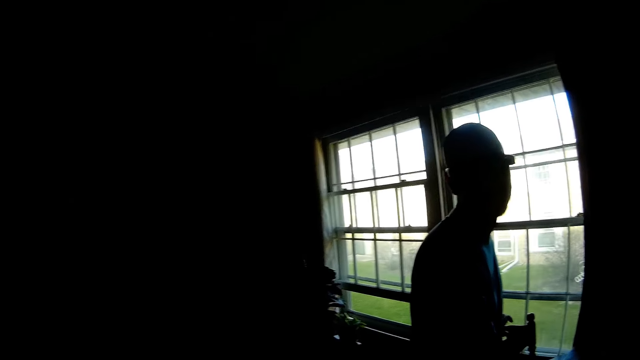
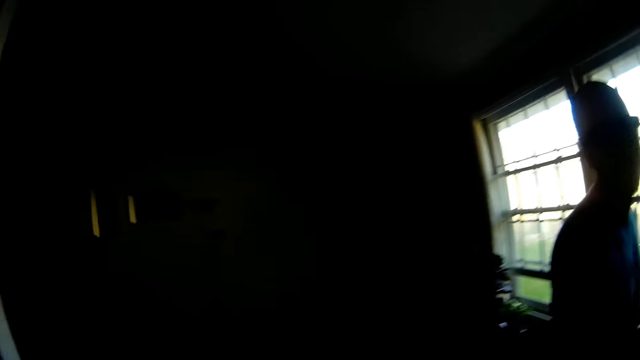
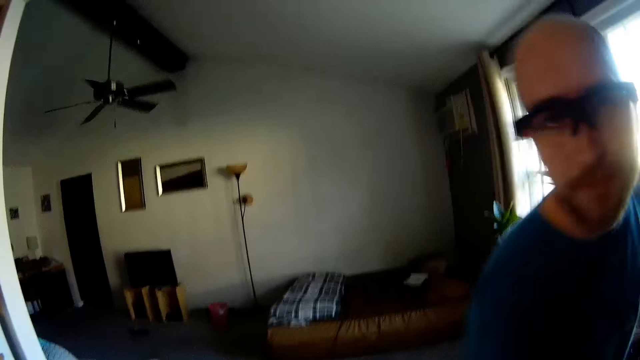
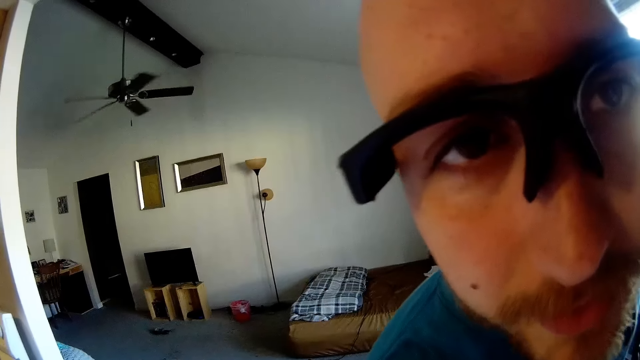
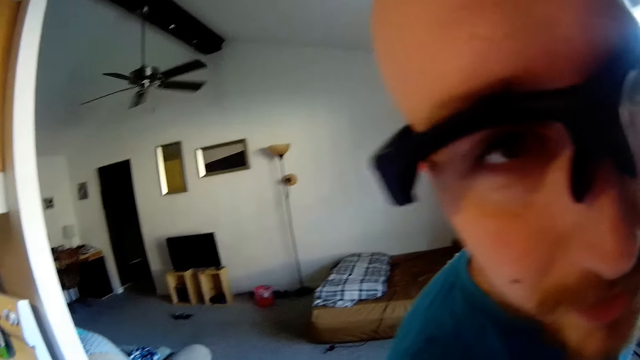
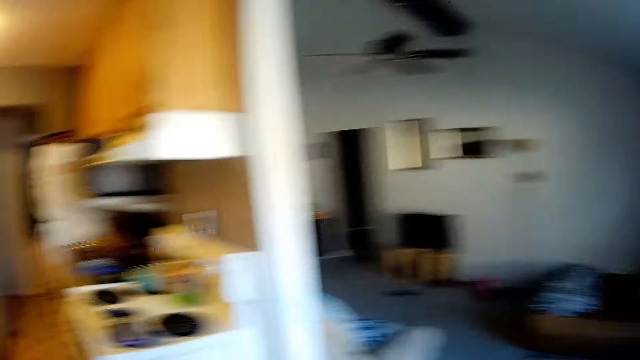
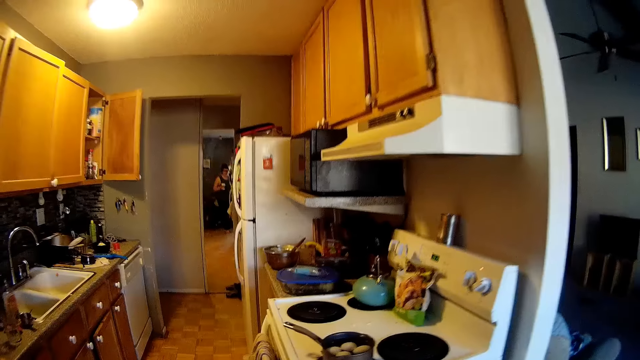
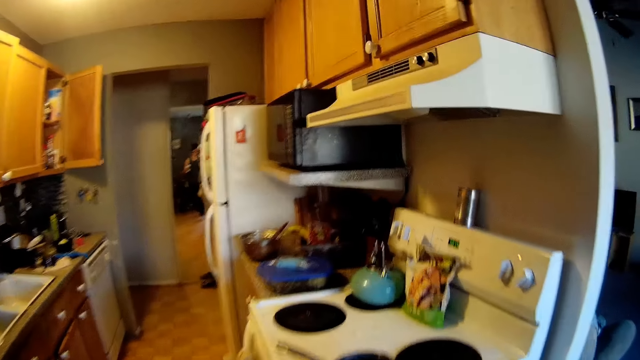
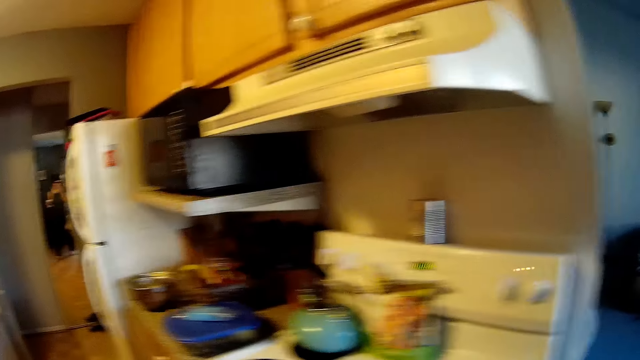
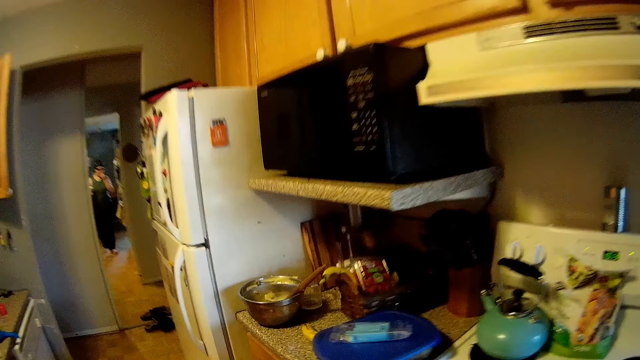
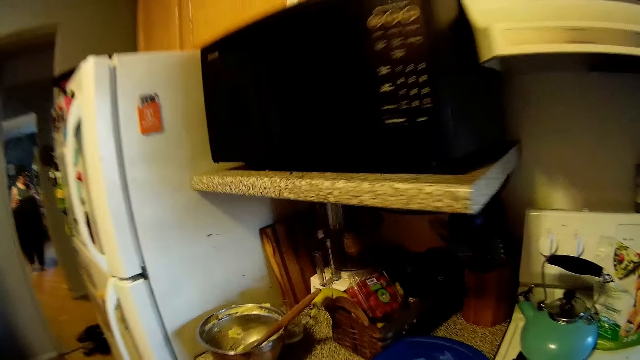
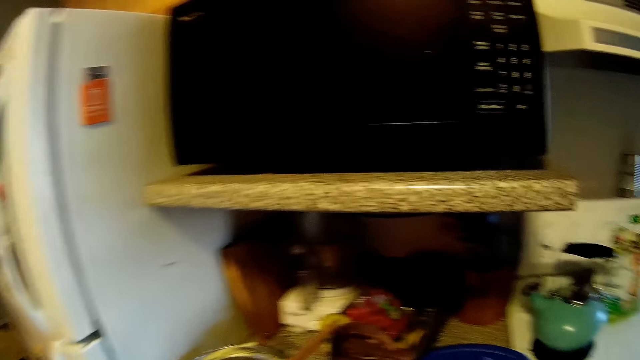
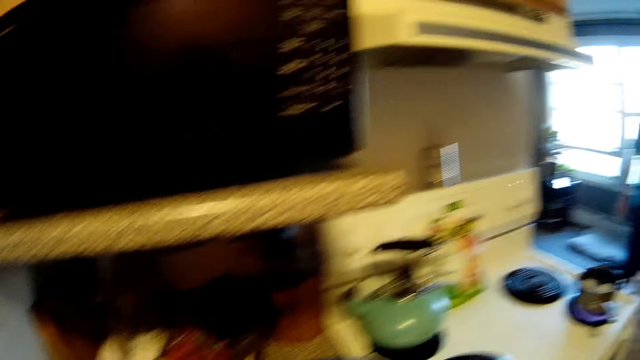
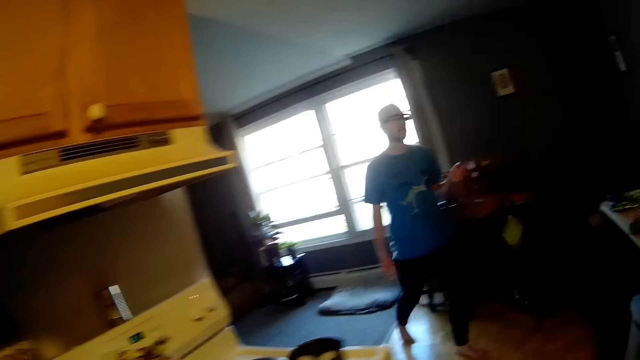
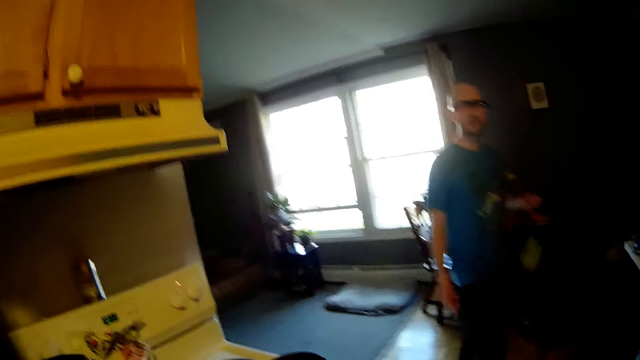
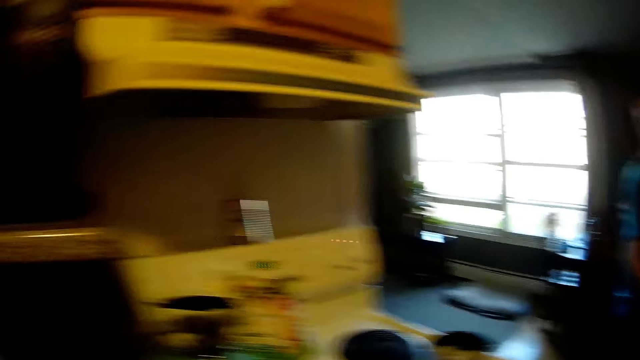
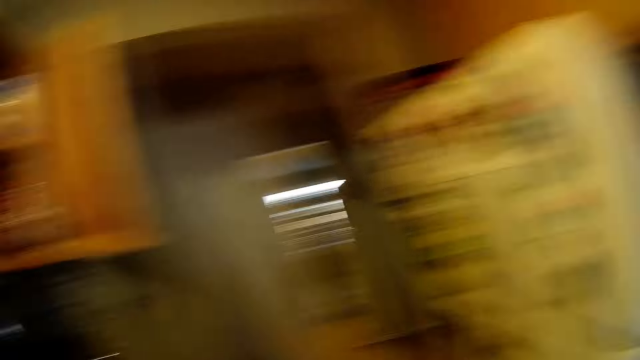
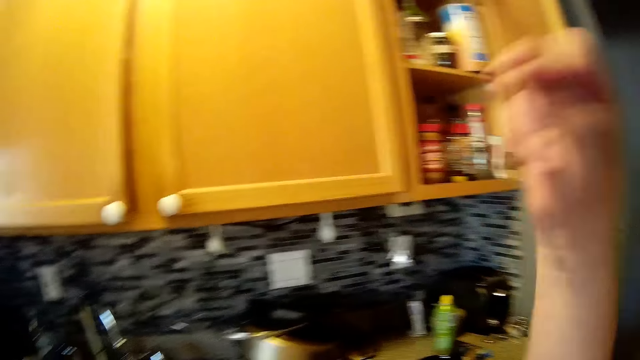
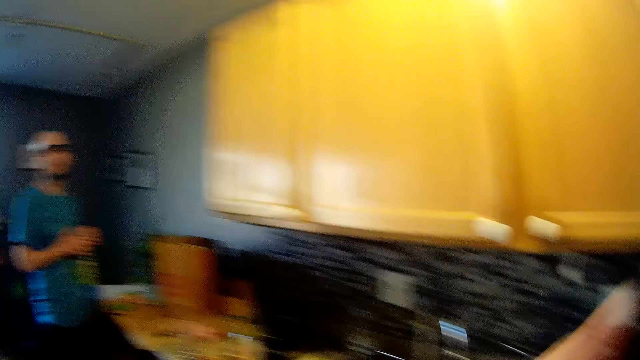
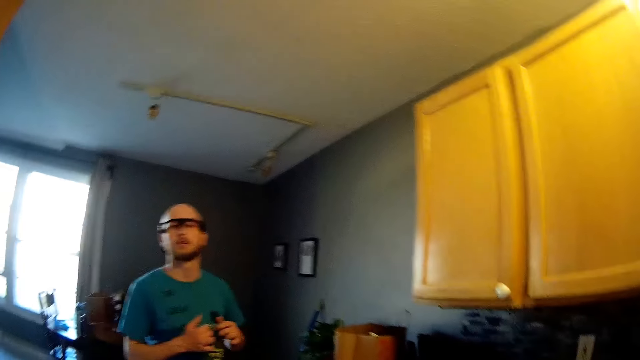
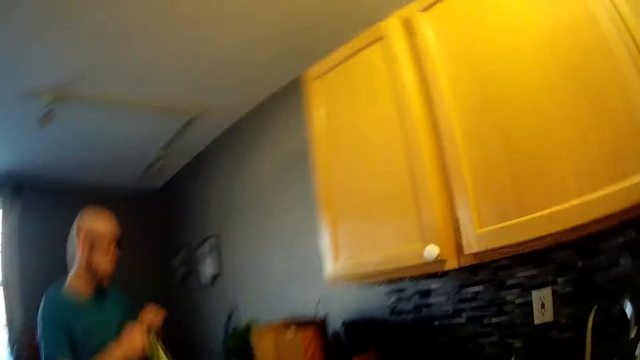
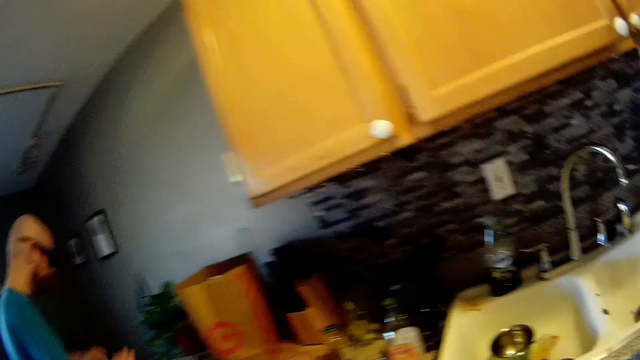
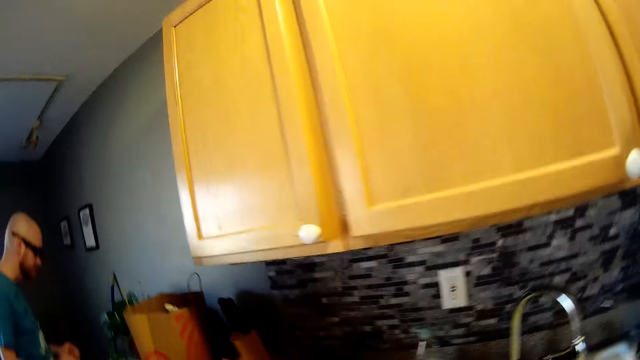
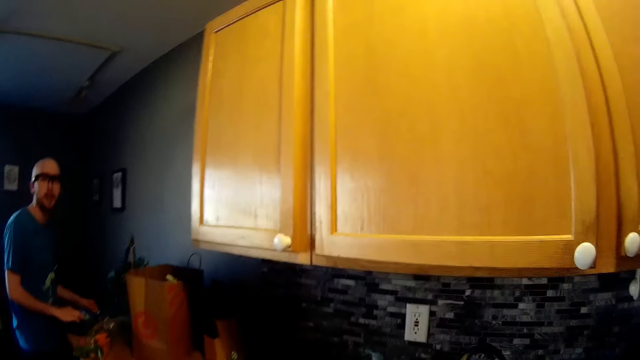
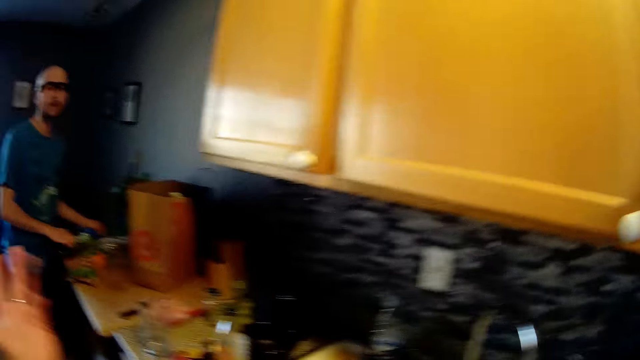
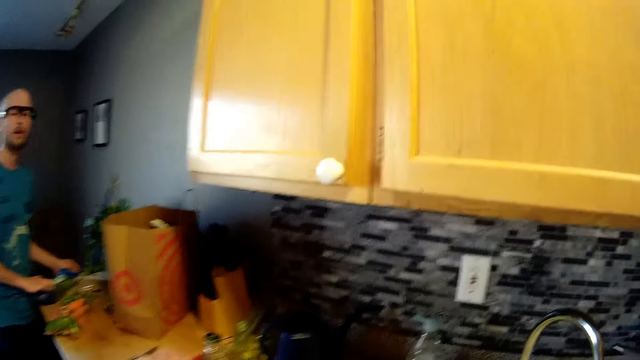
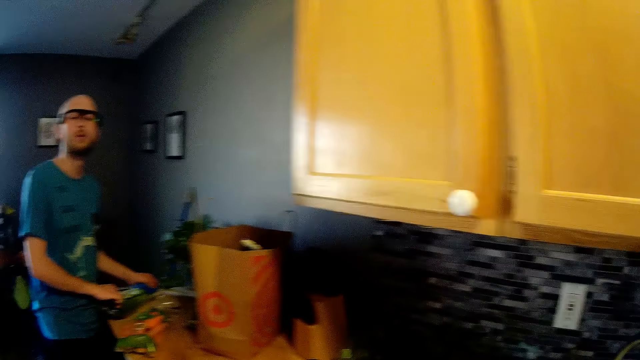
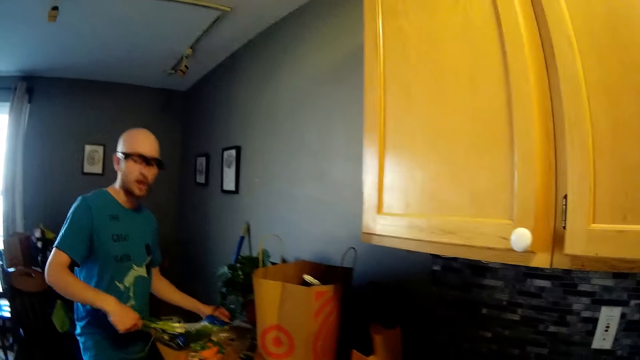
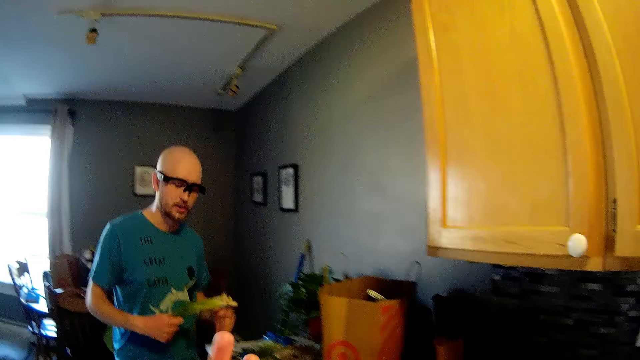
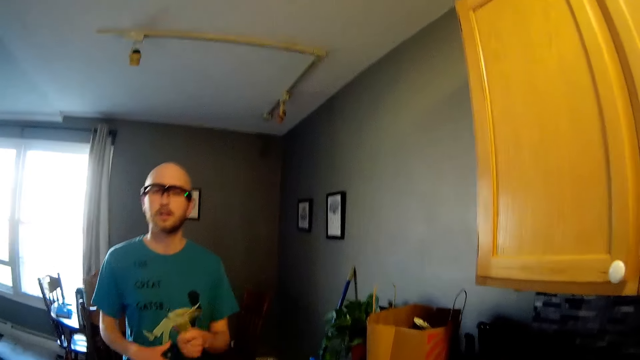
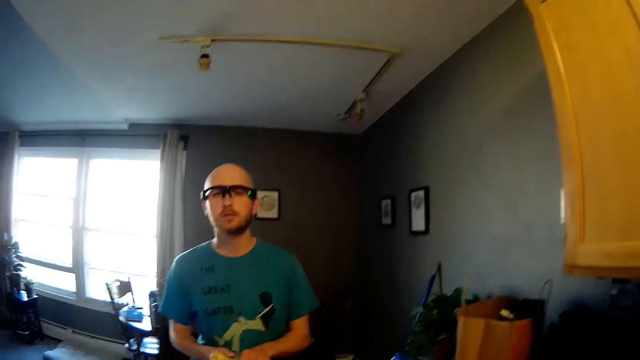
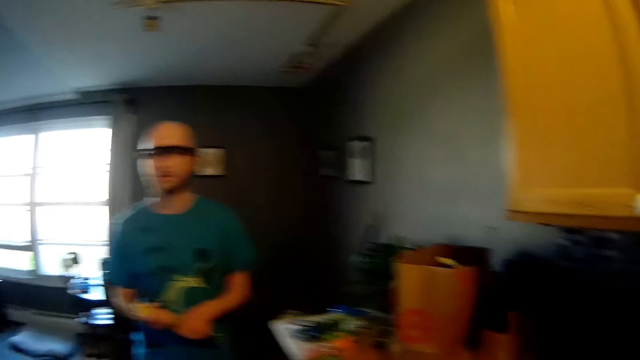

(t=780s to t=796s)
A man stares at the camera wearer. The camera wearer looks around the house. She walks around the house. She looks around the house. She snaps her right fingers. She moves her hand. She walks around the house. The man holds a bag of green onions and pulls the green onions from the bag of green onions on the cabinet top with his right hand. The camera wearer talks to the man. The man holds the green onions with his hands.

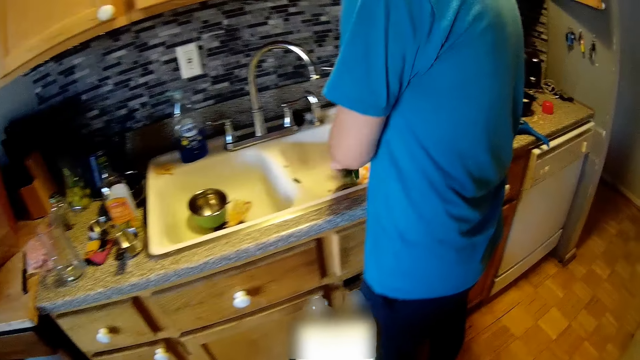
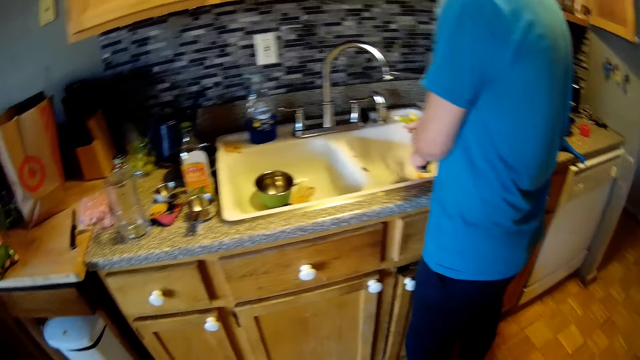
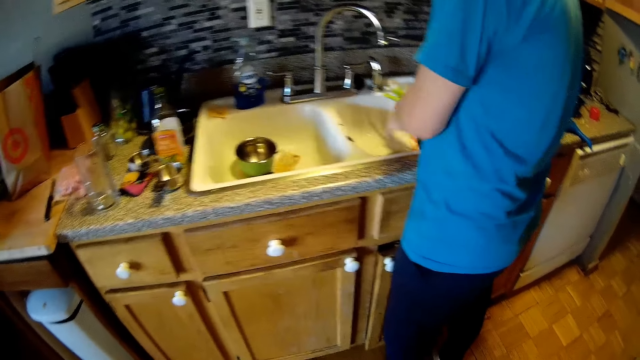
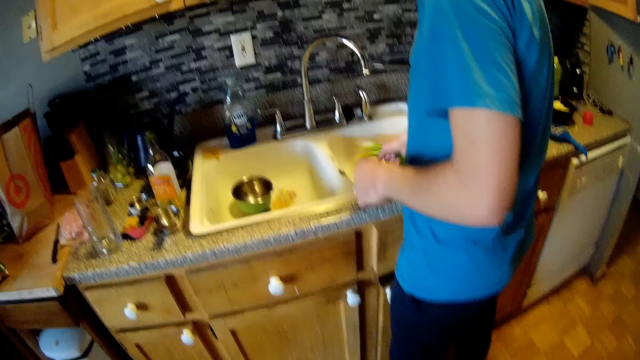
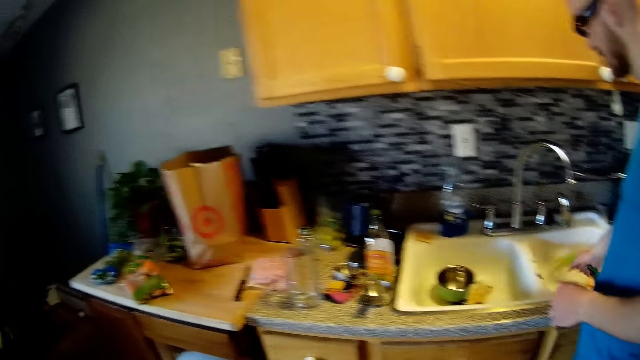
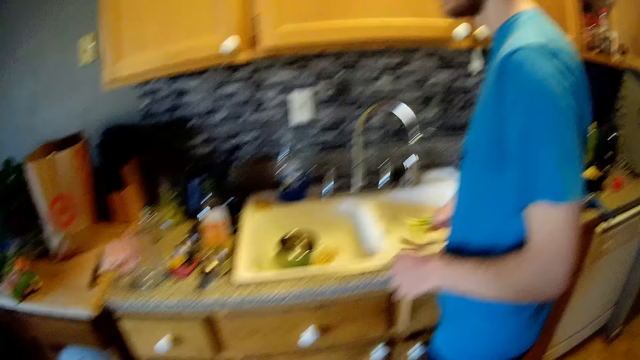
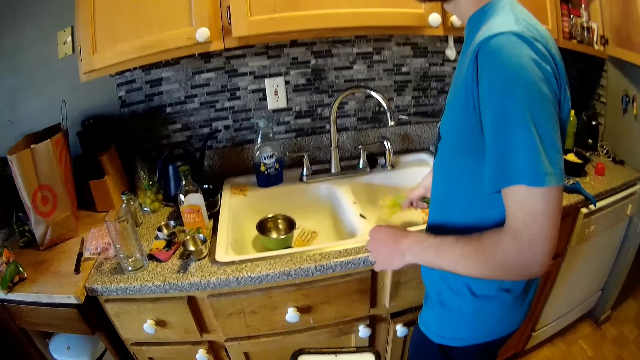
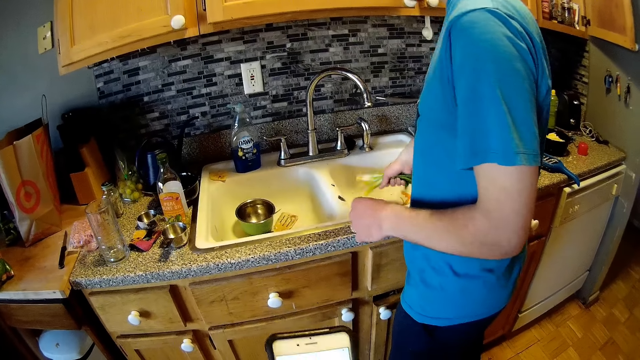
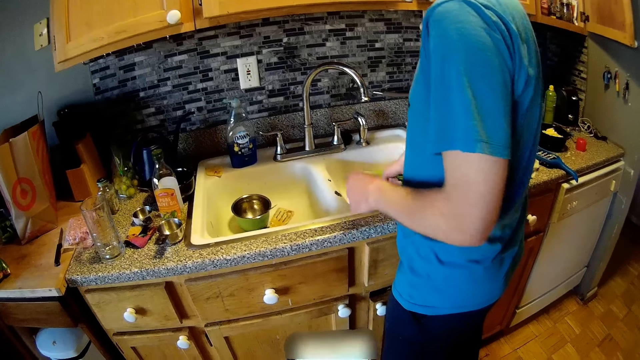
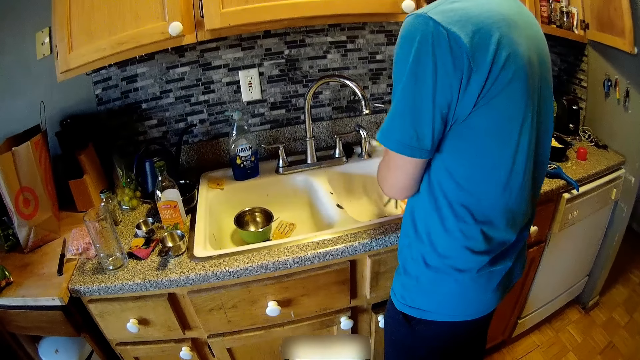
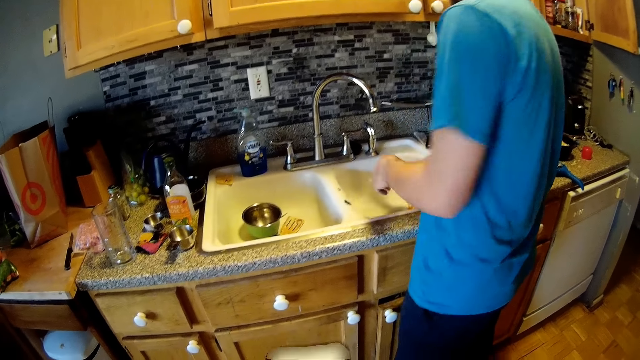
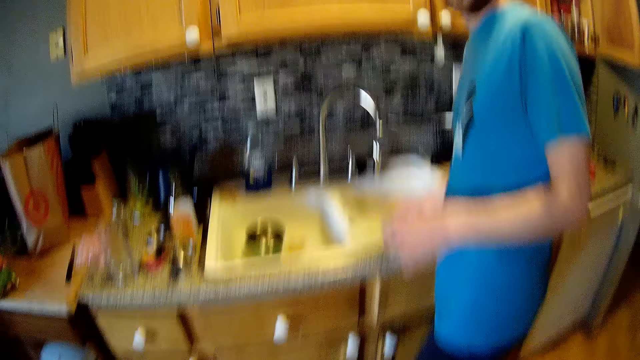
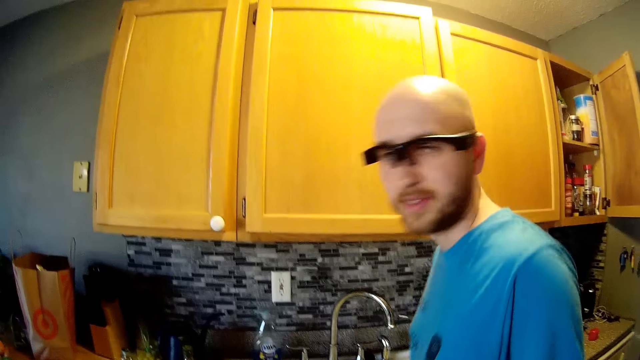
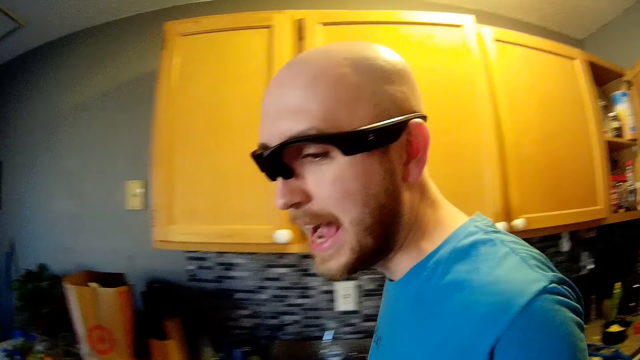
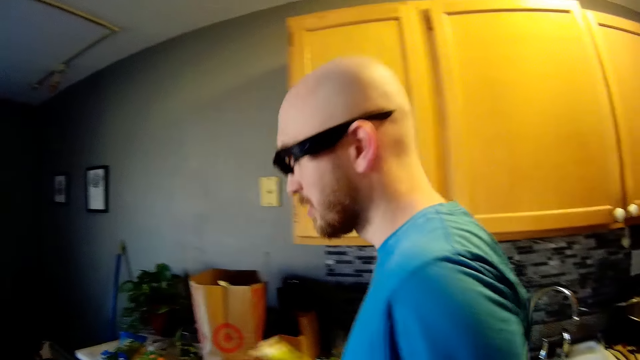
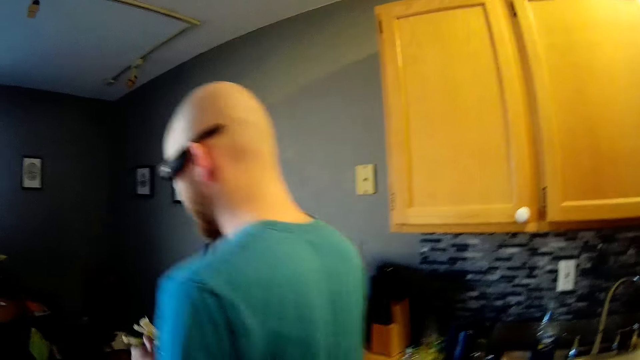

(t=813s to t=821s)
A man shakes off water from the green onions in his right hand in the sink. The man walks around the house.
